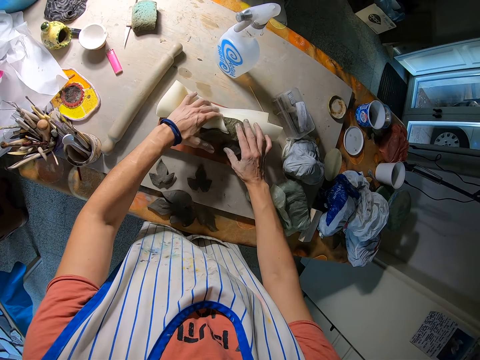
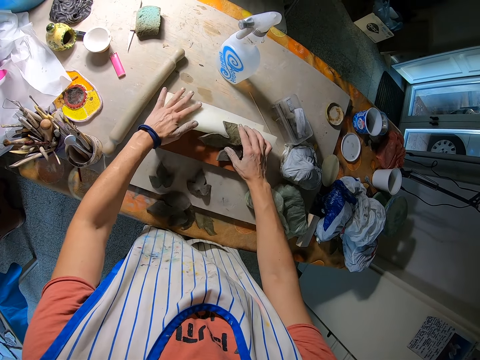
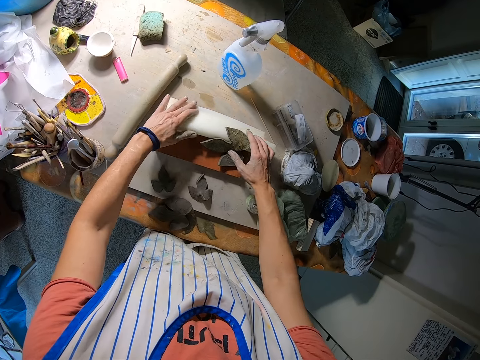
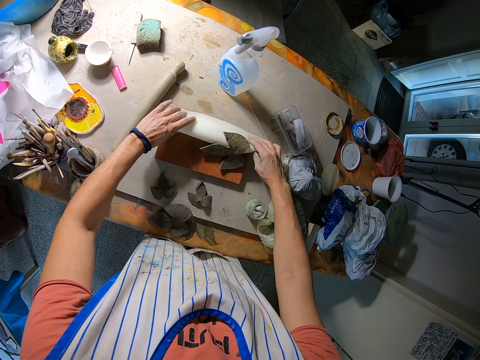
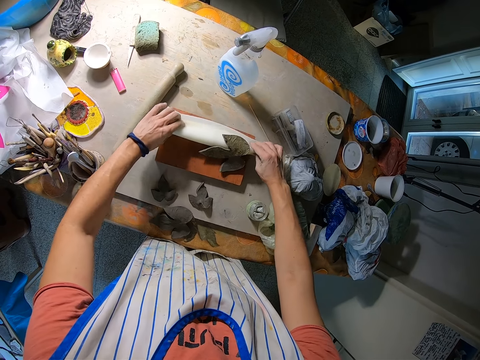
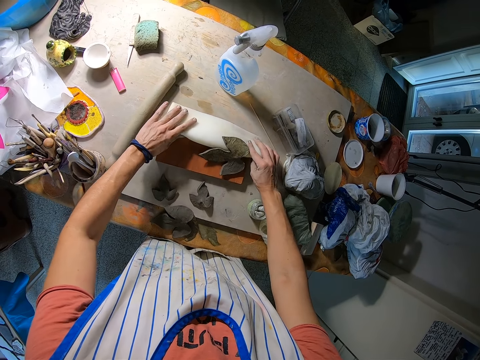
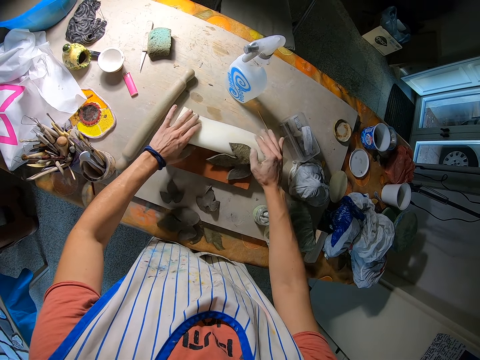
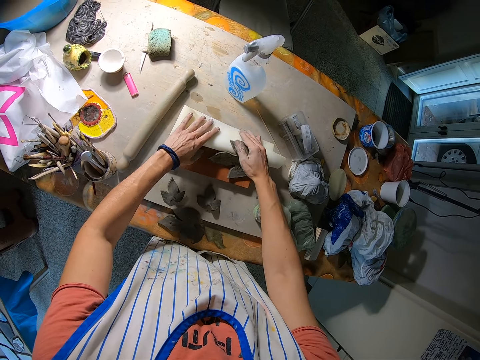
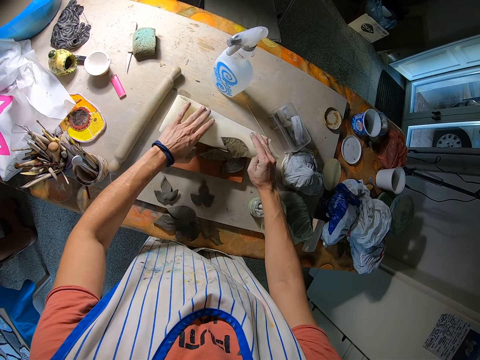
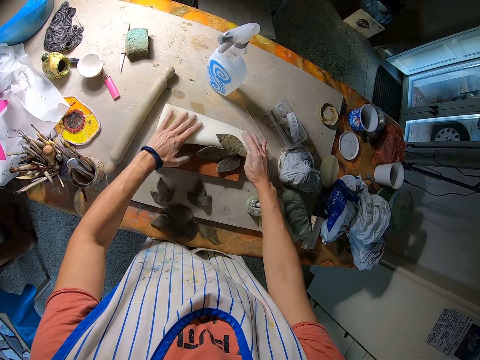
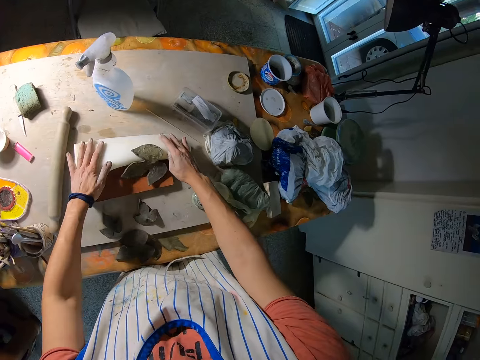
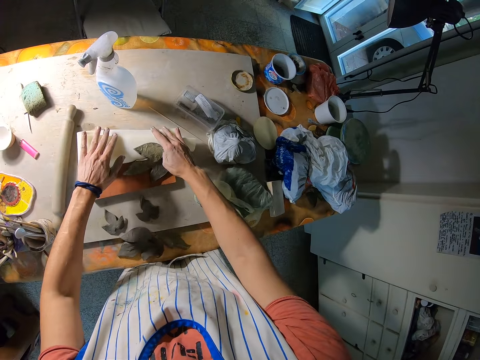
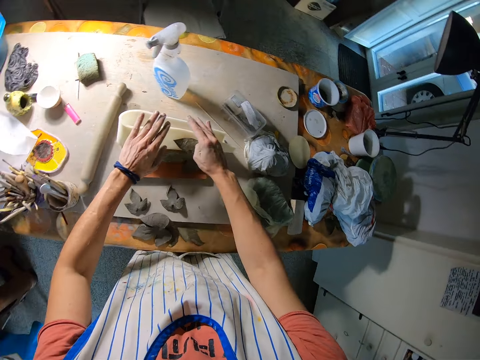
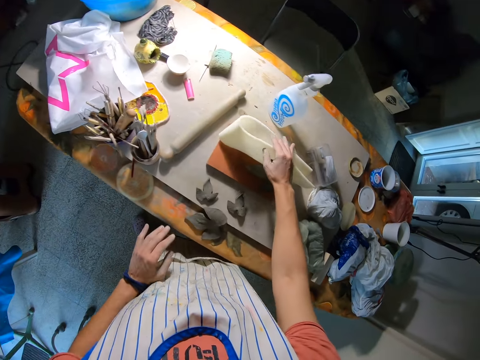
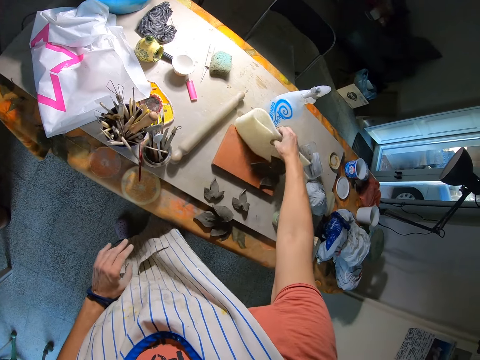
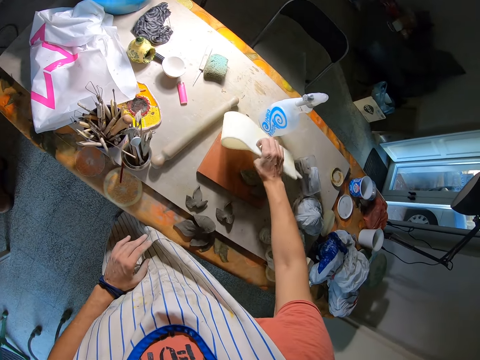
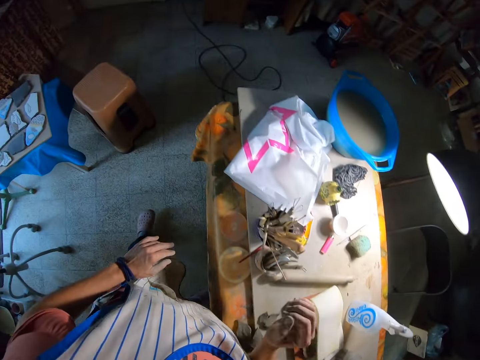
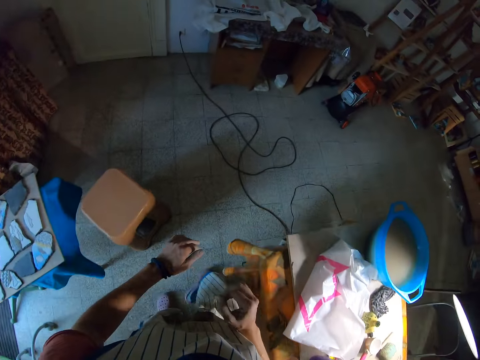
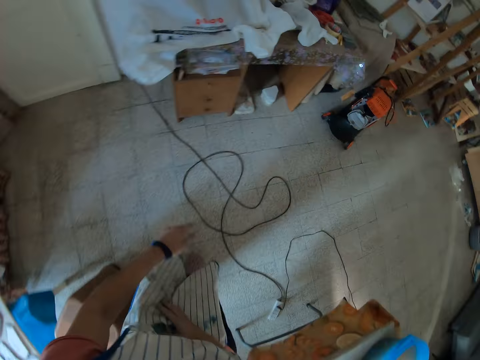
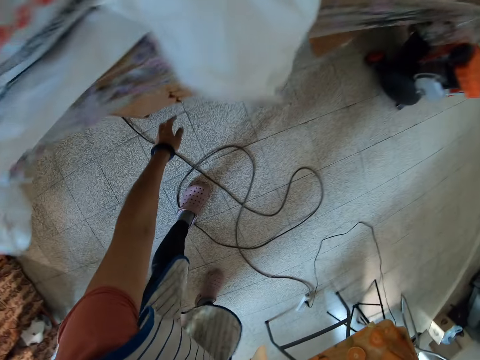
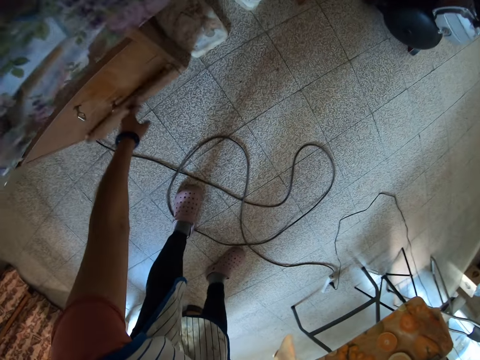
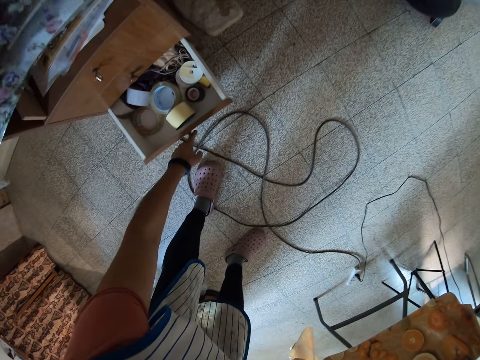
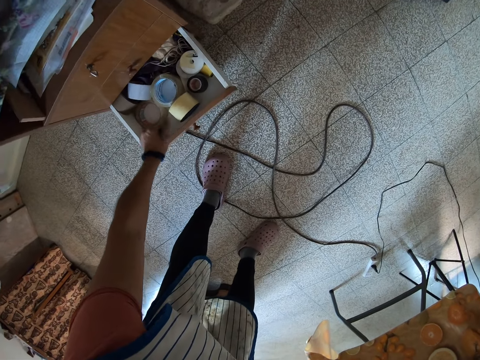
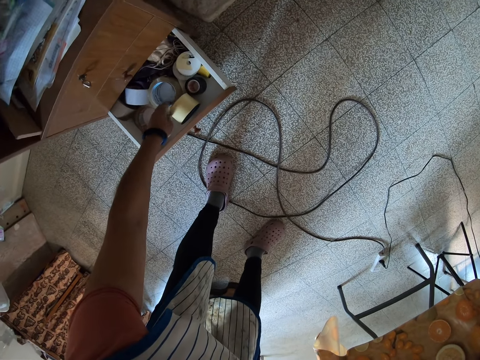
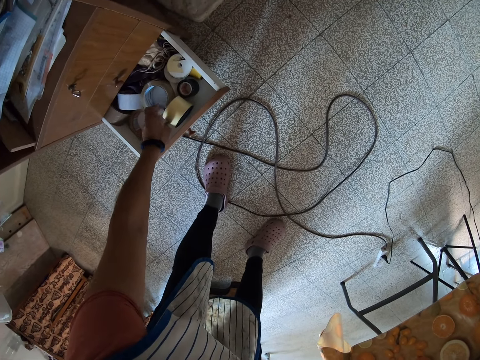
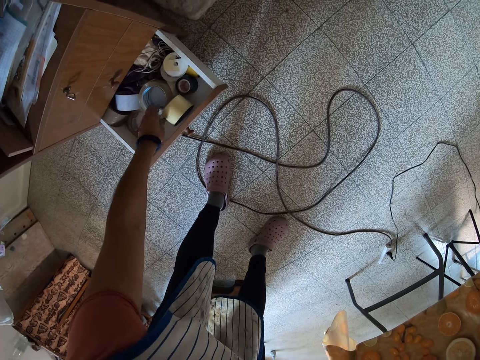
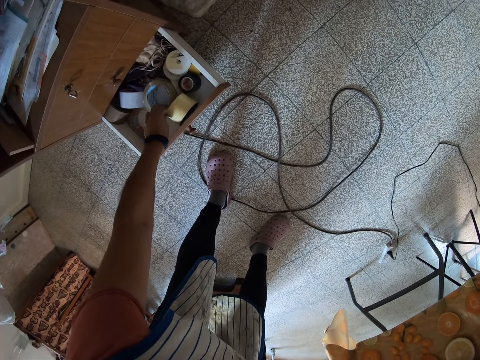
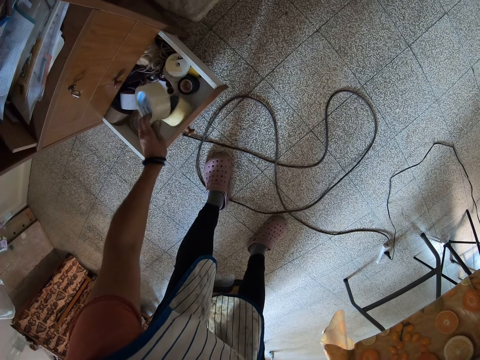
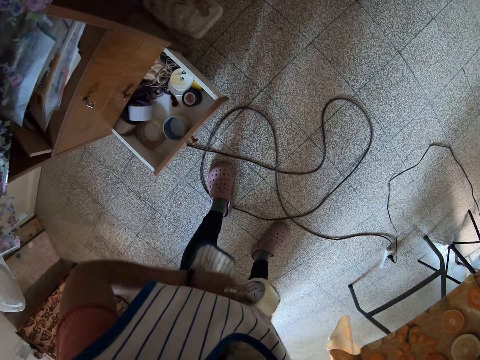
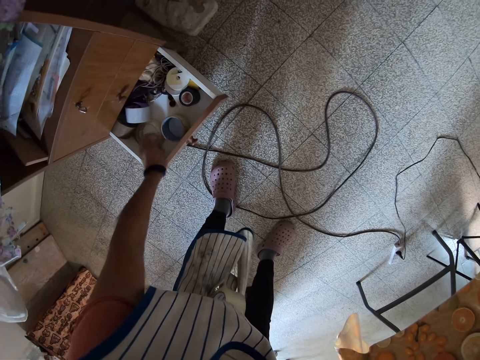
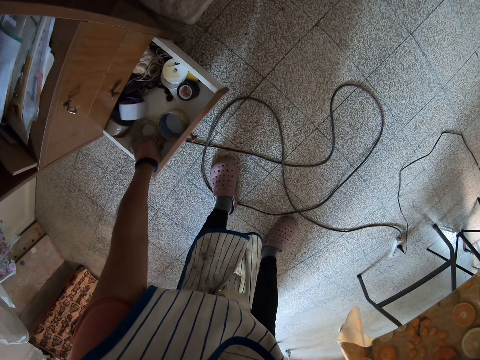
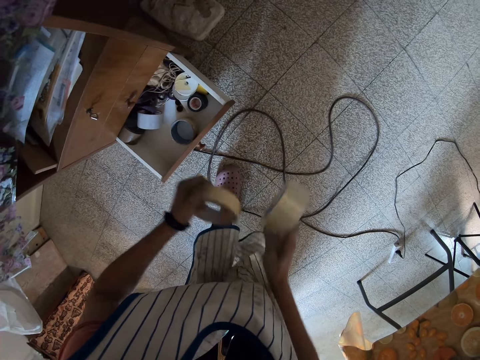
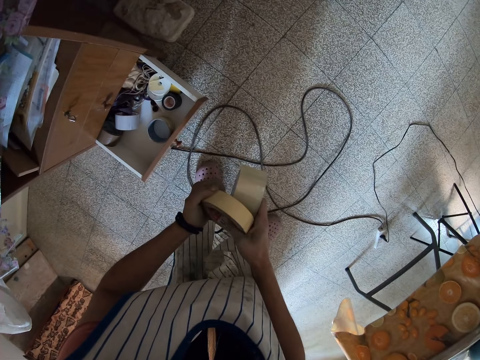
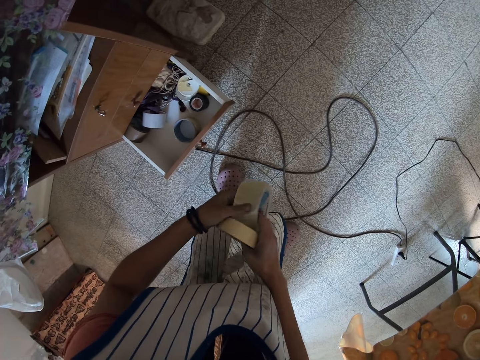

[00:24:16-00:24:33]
The camera wearer aligns a paper on the table. She presses down the tissue paper with both hands. She walks towards the table. She opens the table drawer with her left hand. She takes a seal tape out of the drawer. She exchanges the seal tape on the other hand. She picks up a seal tape.

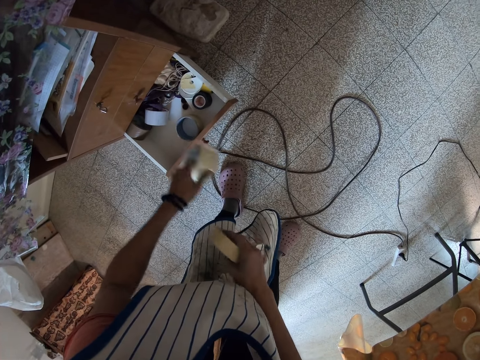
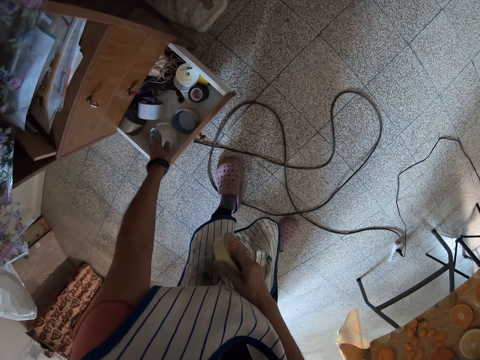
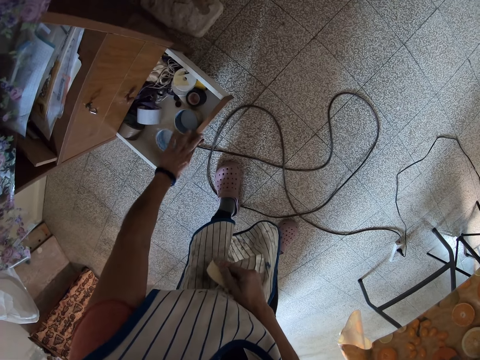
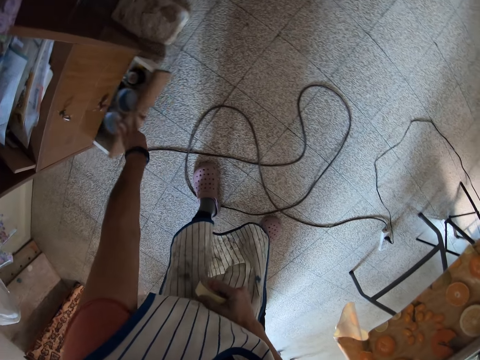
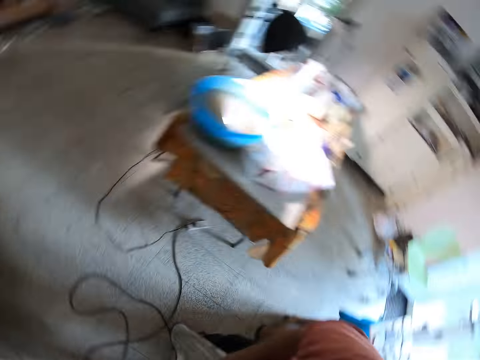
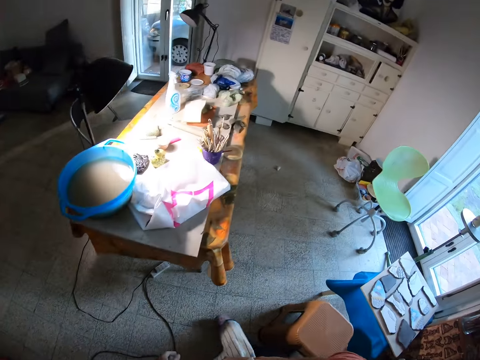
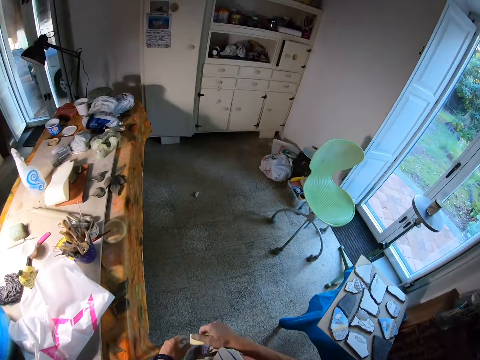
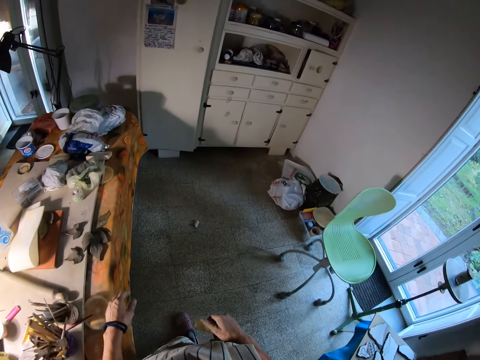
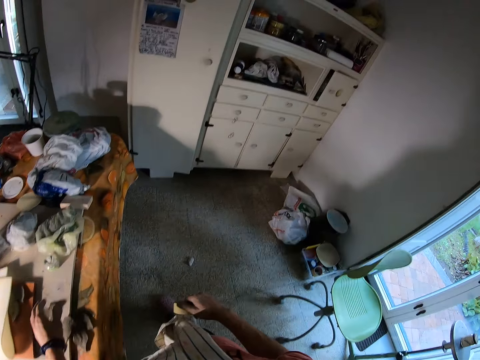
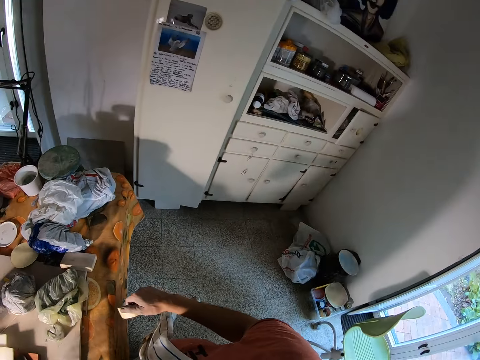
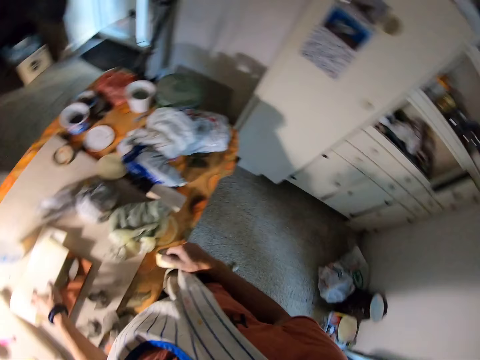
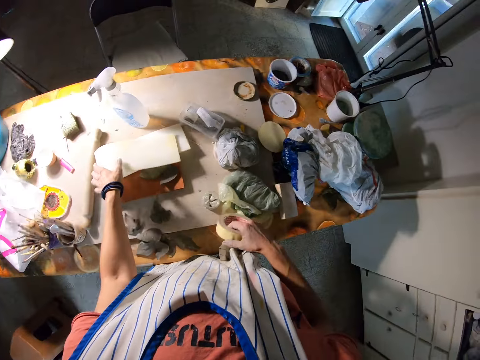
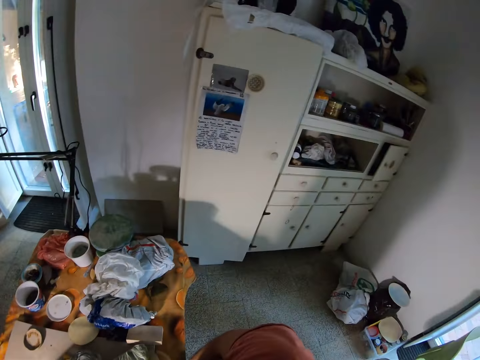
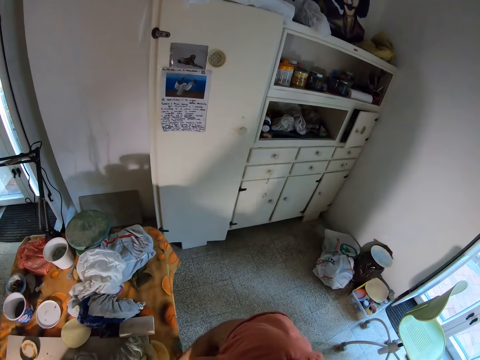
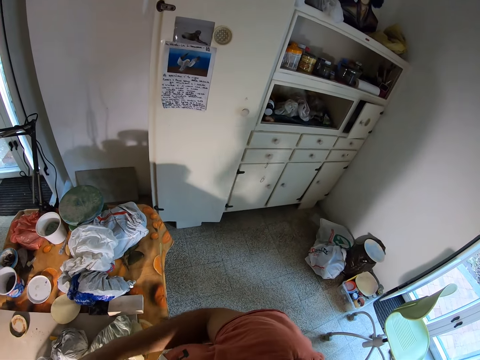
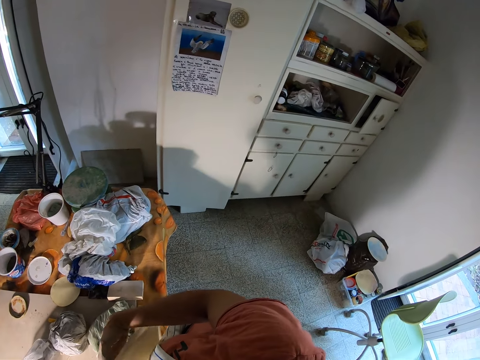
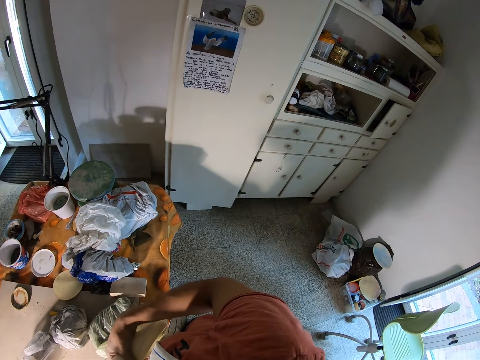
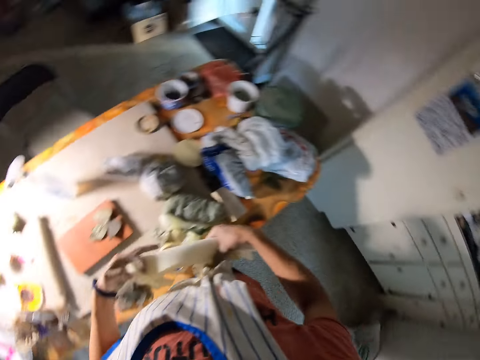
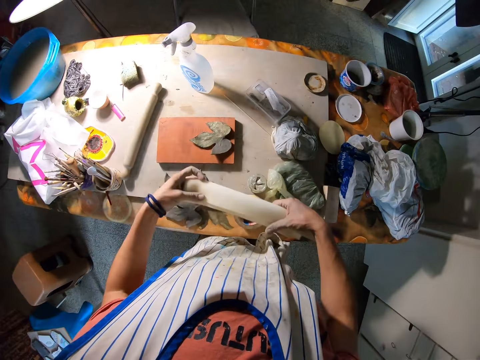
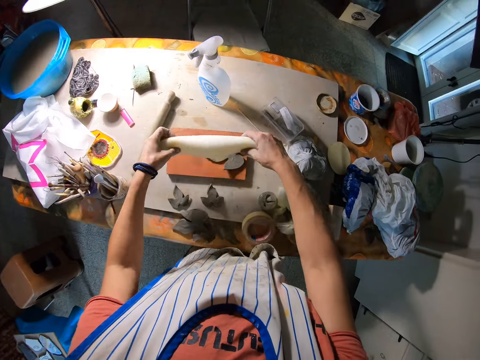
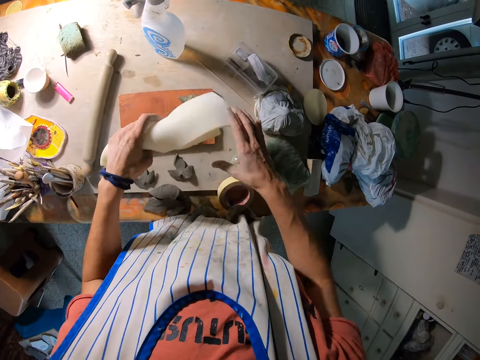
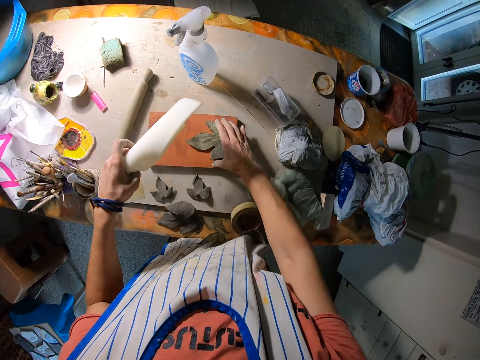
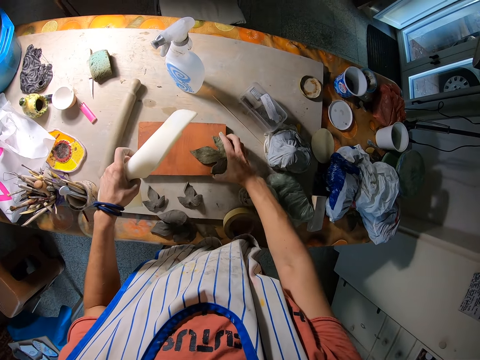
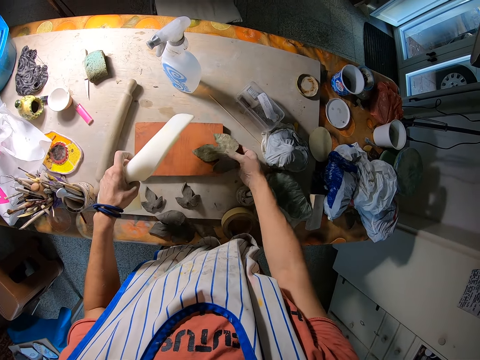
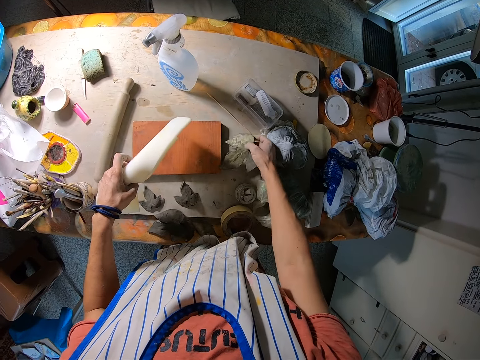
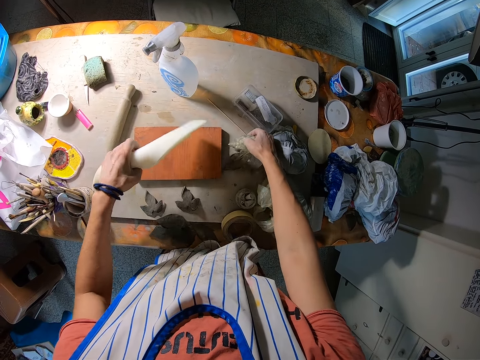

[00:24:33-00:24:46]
The camera wearer places a seal tape in the drawer. She closes the drawer with her left hand. She walks towards the table. She picks up a paper. She picks up a clay model. She drops the clay art on the table with her right hand.
